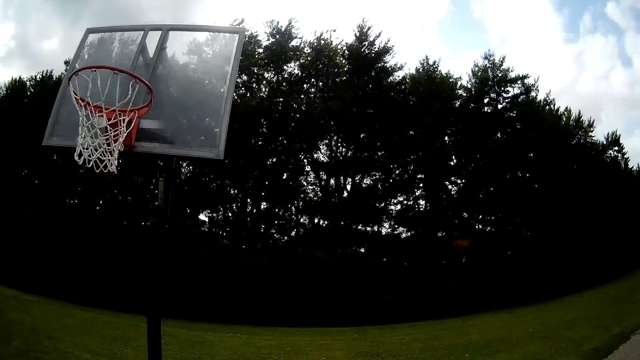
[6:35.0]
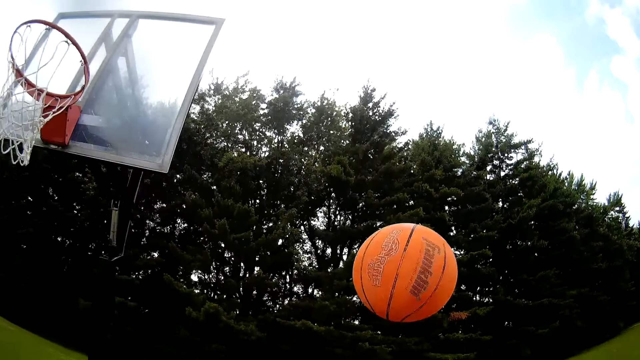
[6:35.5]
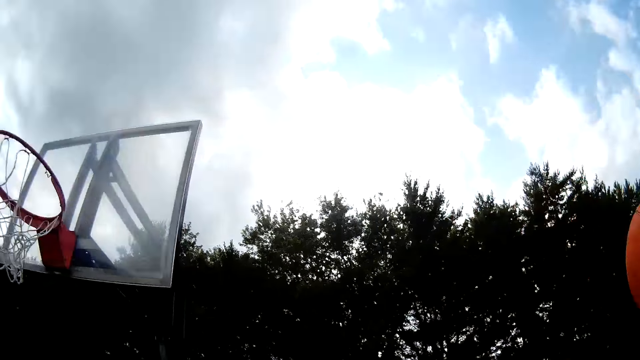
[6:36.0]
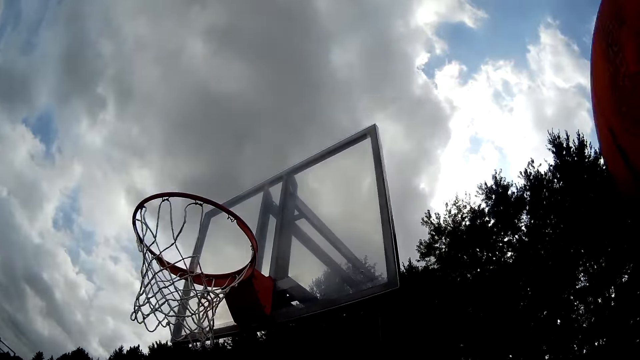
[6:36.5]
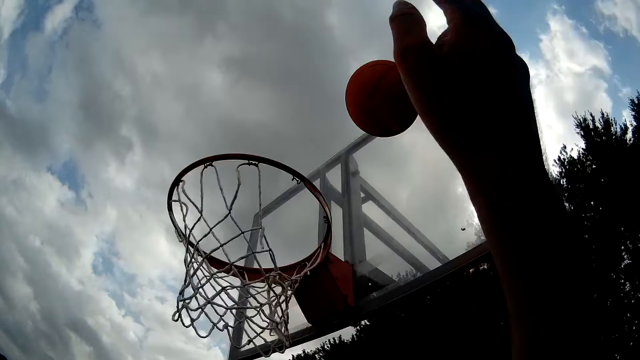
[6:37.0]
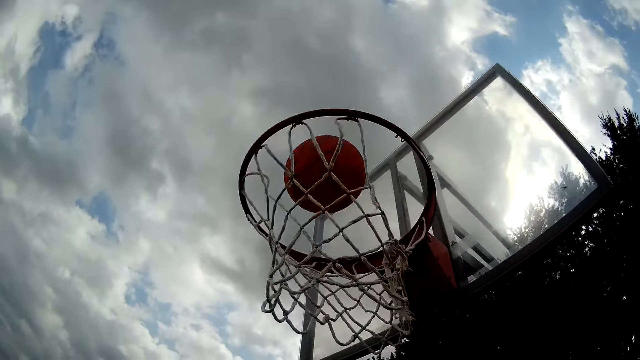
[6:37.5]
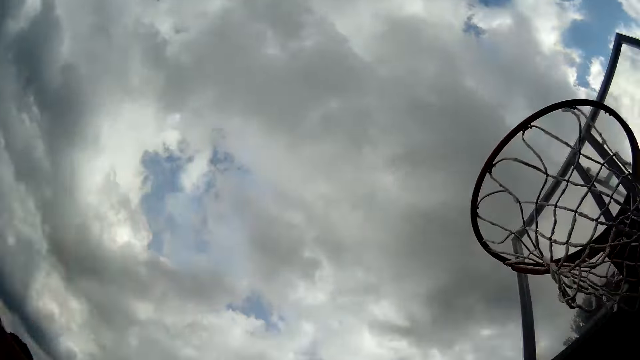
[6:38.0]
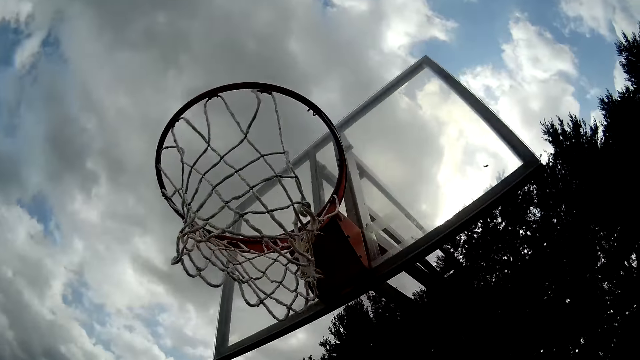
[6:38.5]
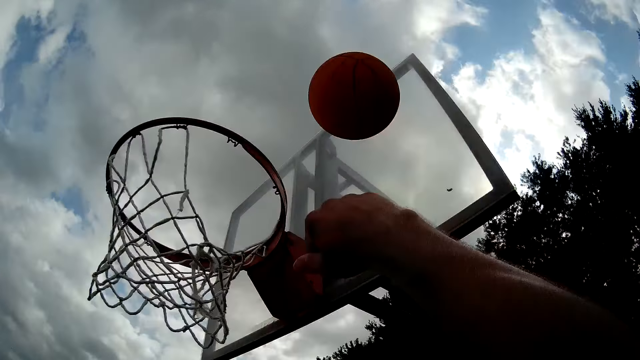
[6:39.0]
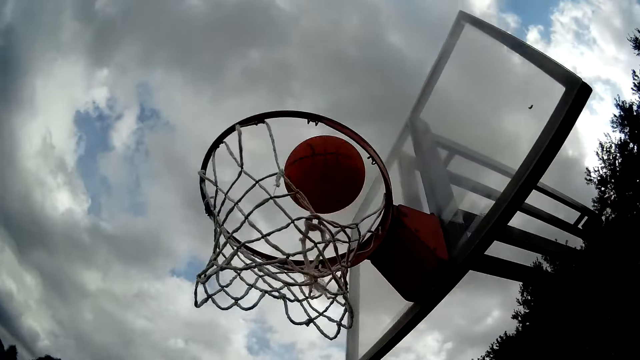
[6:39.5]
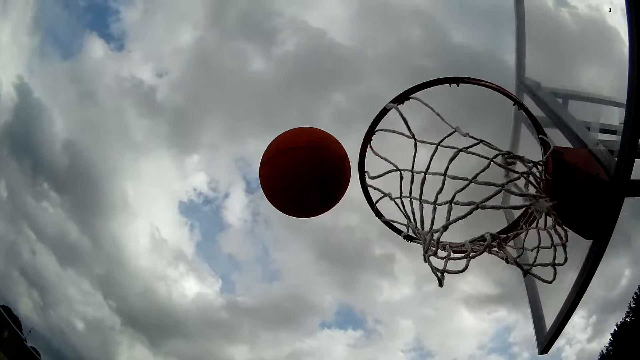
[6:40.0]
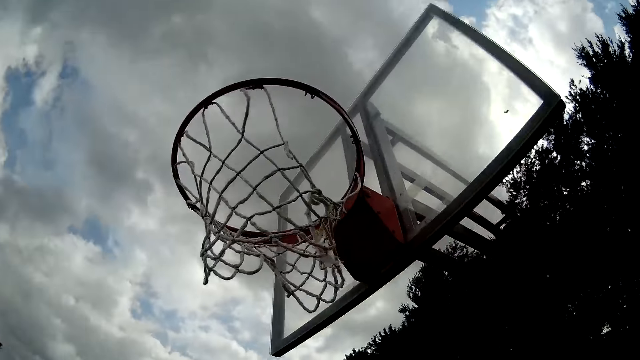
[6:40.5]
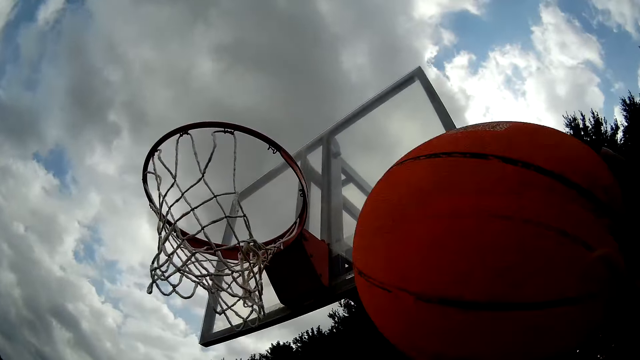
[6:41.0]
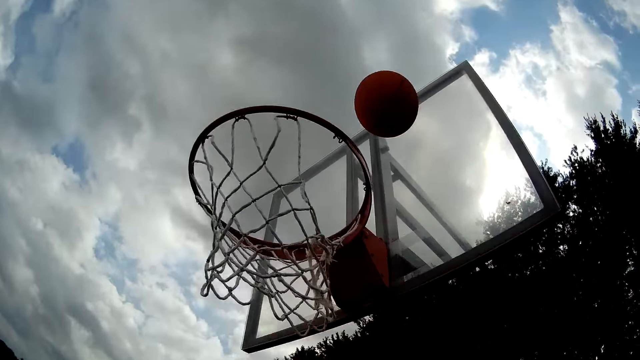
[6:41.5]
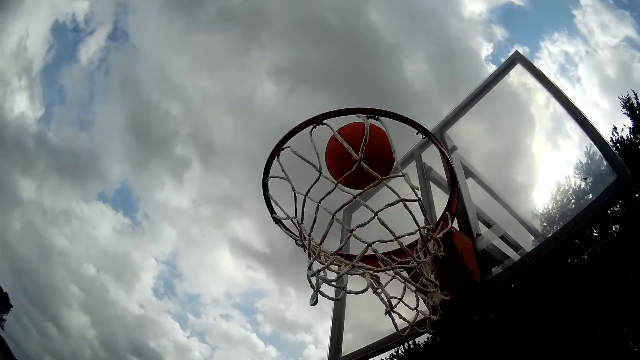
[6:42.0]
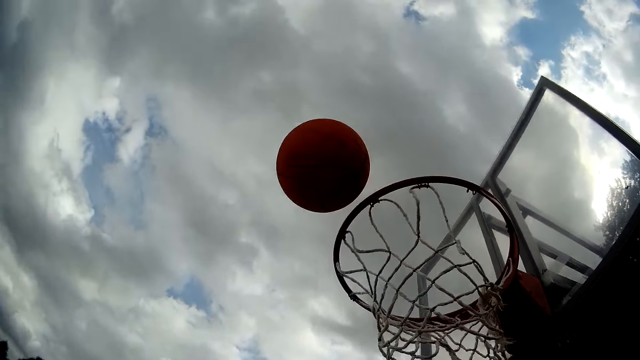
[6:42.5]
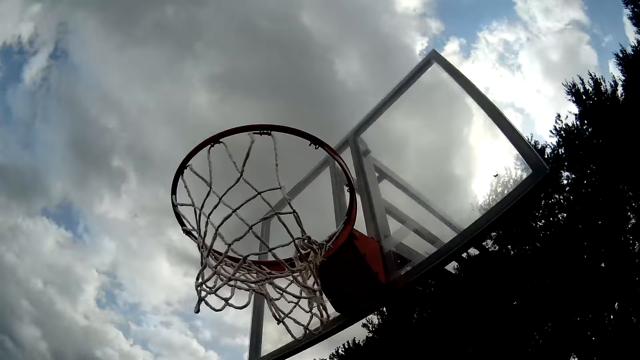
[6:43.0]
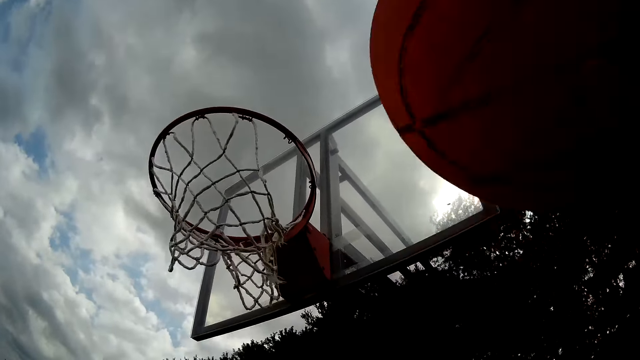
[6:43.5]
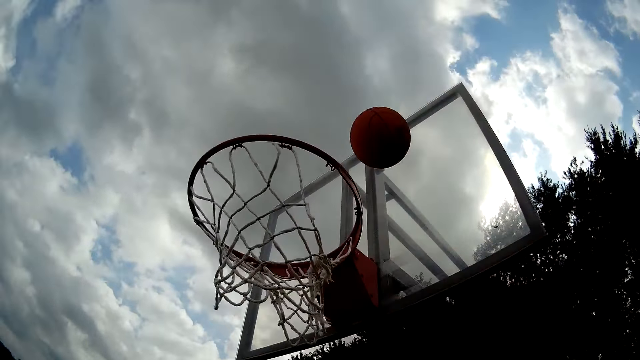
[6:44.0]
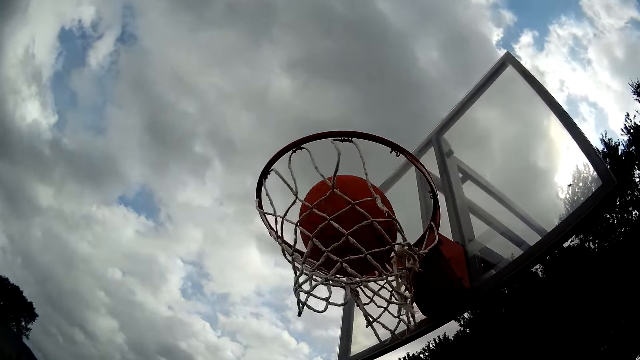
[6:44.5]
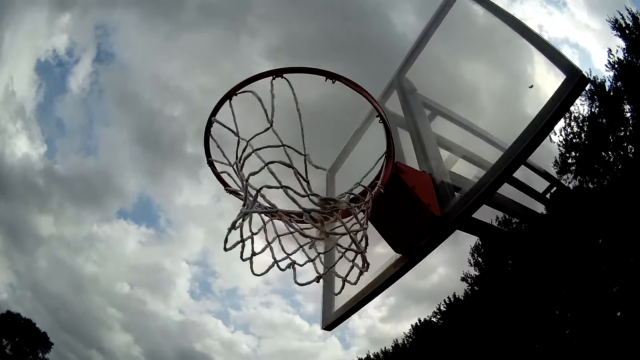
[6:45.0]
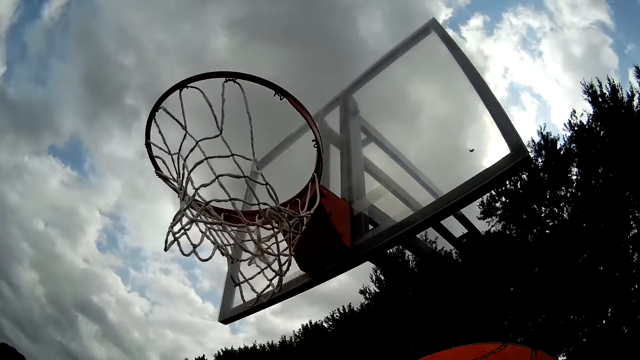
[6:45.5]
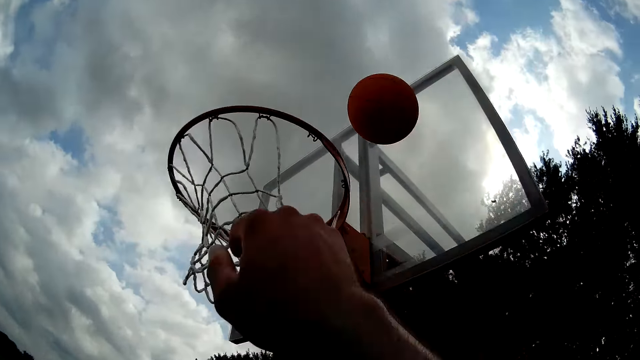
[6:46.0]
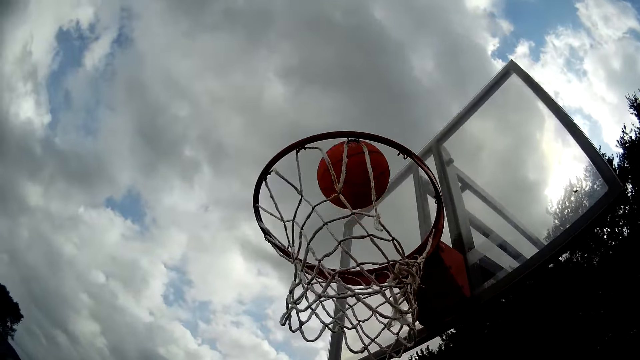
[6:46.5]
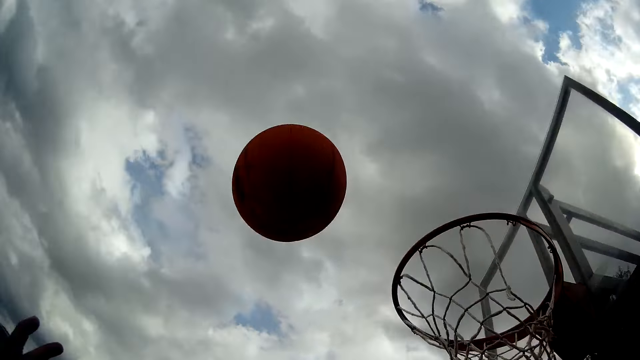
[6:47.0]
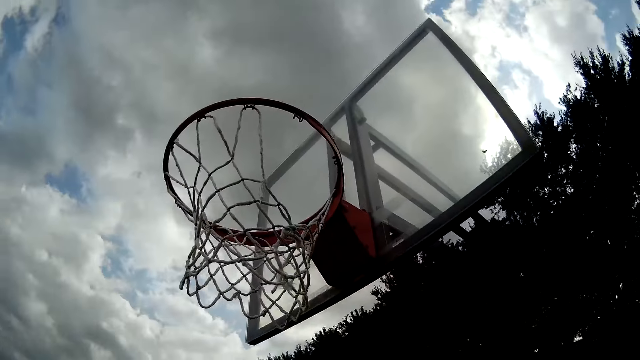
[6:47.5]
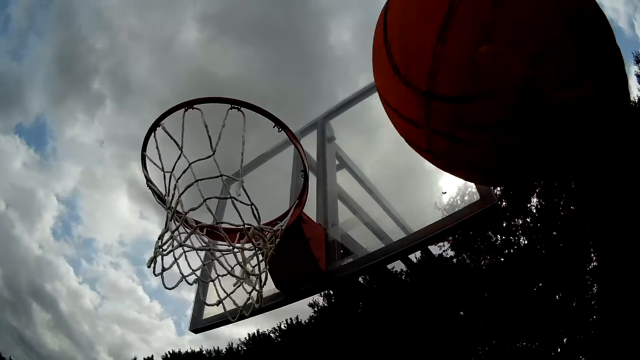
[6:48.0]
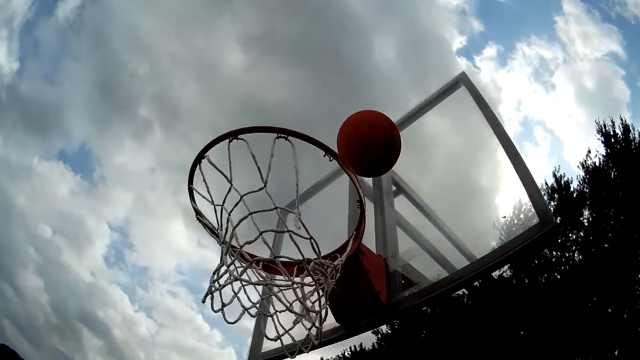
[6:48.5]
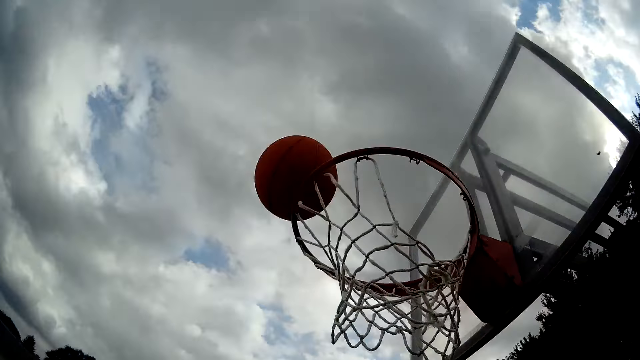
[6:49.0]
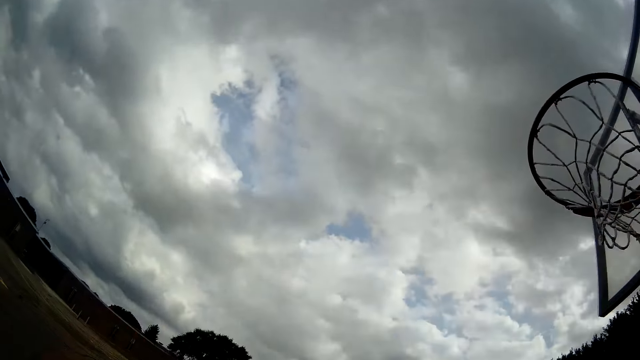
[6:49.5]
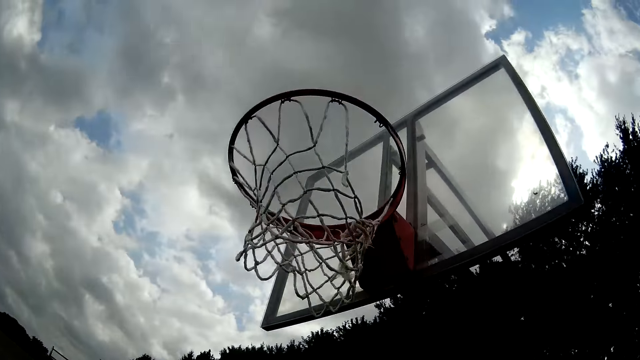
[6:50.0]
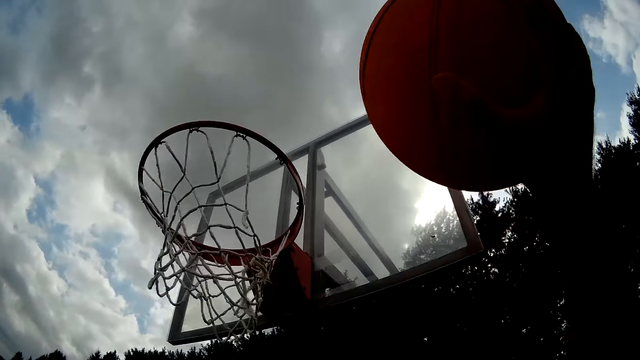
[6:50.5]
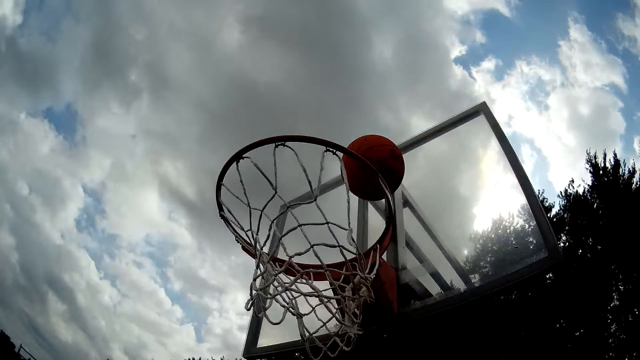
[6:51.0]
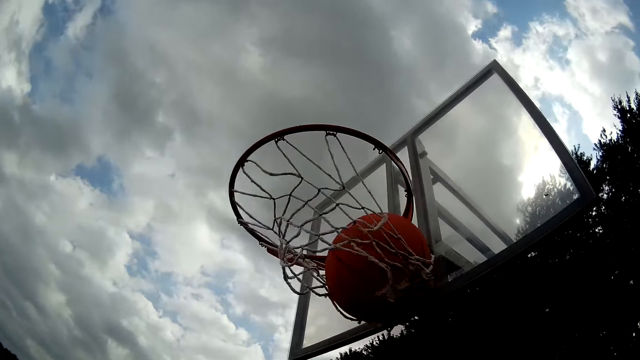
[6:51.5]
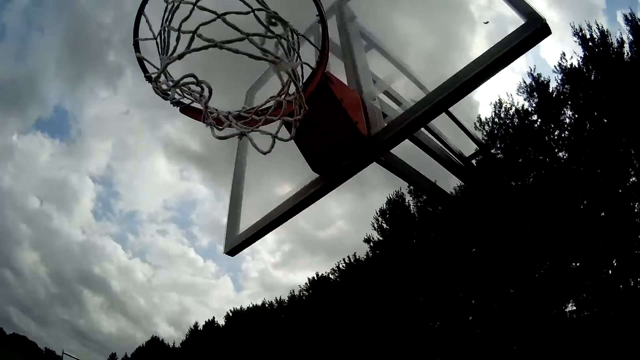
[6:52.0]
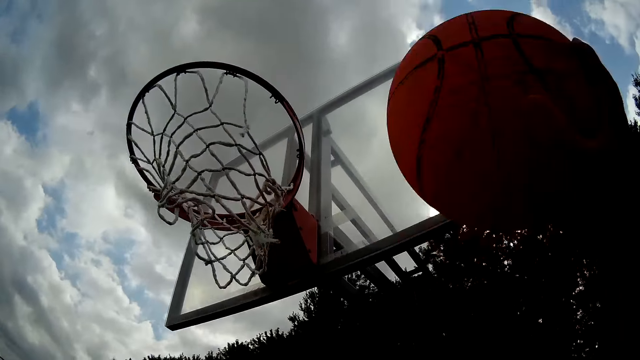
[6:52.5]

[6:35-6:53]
The camera wearer catches the ball. They try throwing the ball through the basketball hoop. They catch the ball. They try throwing the ball through the basketball hoop. They catch the ball. They try throwing the ball through the basketball hoop. They catch the ball. They throw the ball through the basketball hoop. They catch the ball. They make the basket. They try throwing the ball through the basketball hoop. They catch the ball. They try throwing the ball through the basketball hoop. They catch the ball. They talk to themselves. They throw the ball through the basketball hoop. They catch the ball. They make the basket. They throw the ball through the basketball hoop.

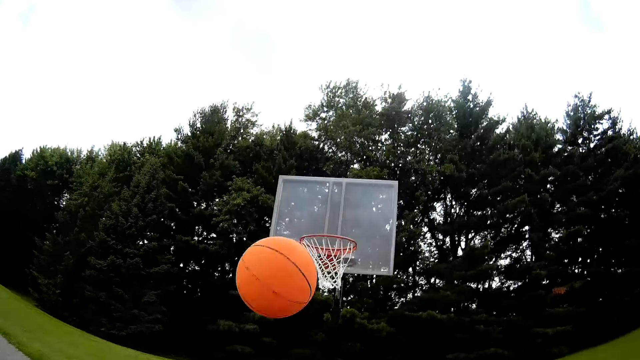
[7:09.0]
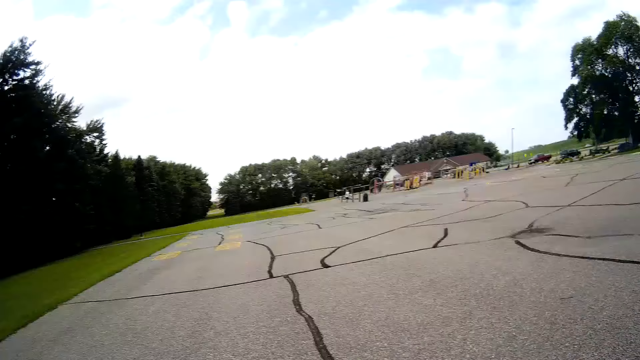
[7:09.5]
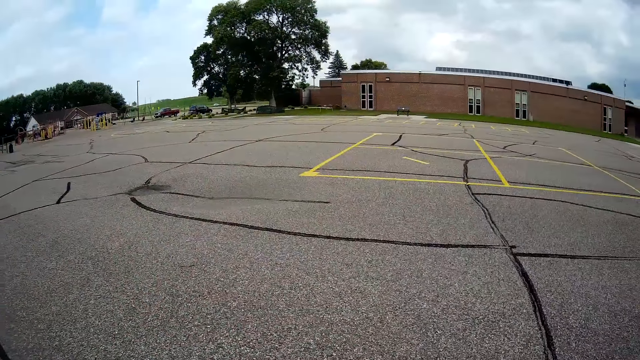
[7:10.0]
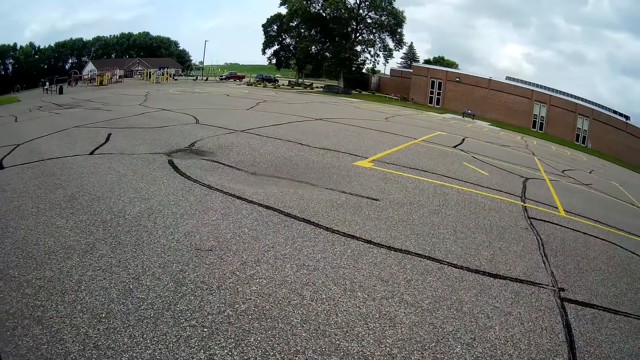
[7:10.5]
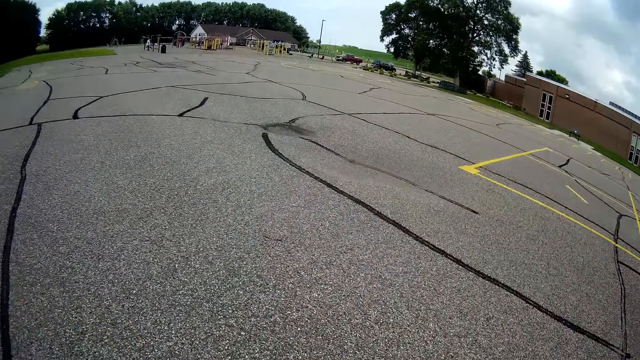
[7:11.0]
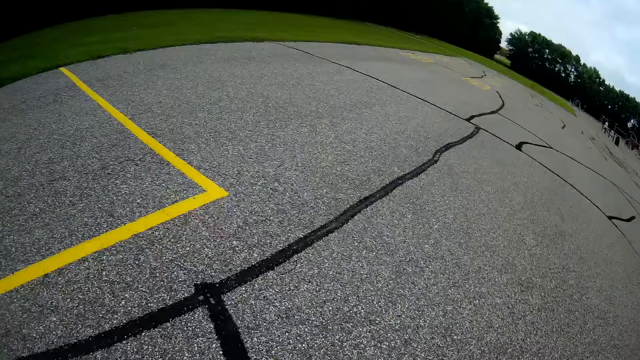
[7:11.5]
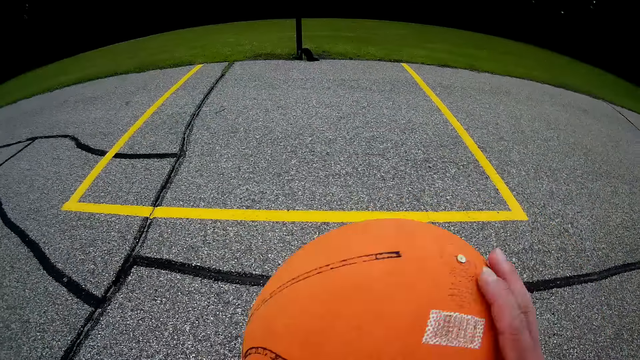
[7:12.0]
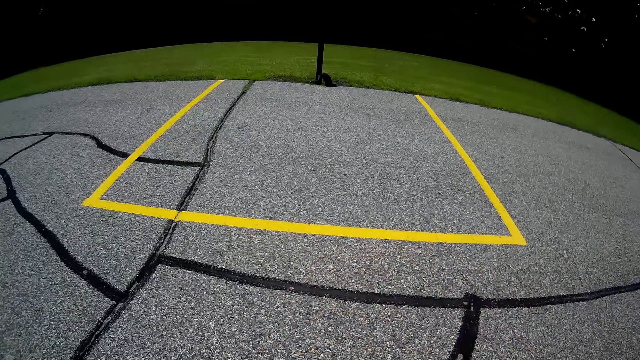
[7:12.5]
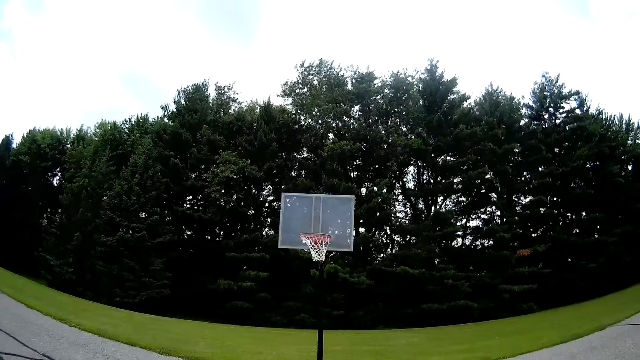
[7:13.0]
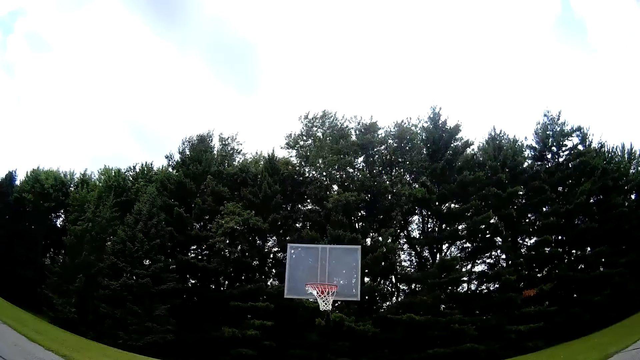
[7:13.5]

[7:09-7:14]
The camera wearer catches the ball. They bounce the basketball on the basketball court. They try throwing the ball through the basketball hoop.
